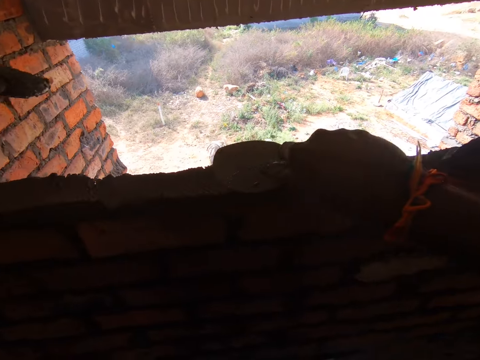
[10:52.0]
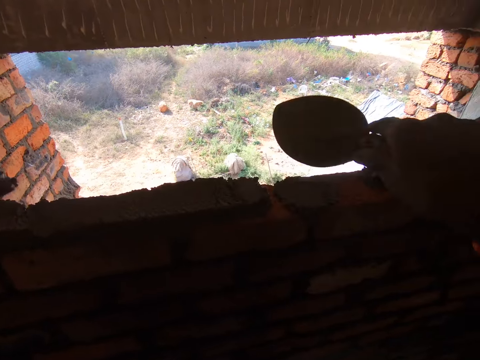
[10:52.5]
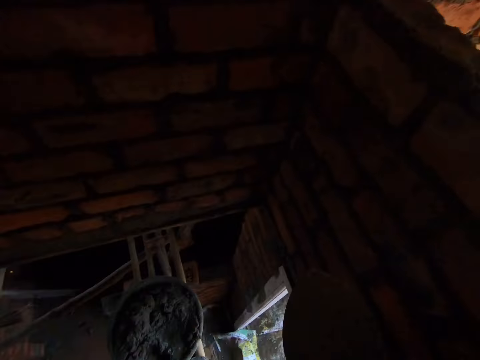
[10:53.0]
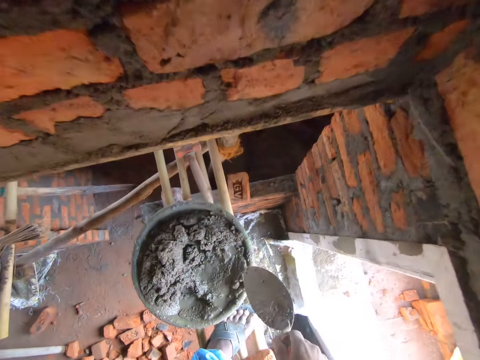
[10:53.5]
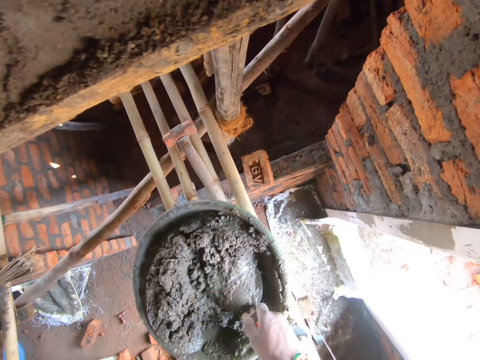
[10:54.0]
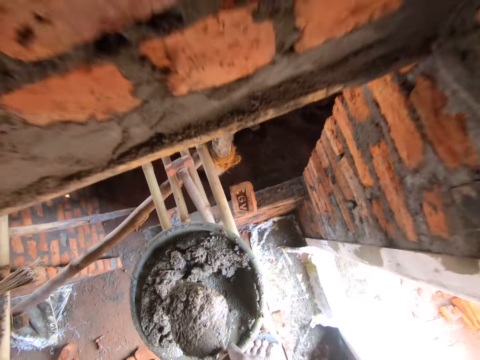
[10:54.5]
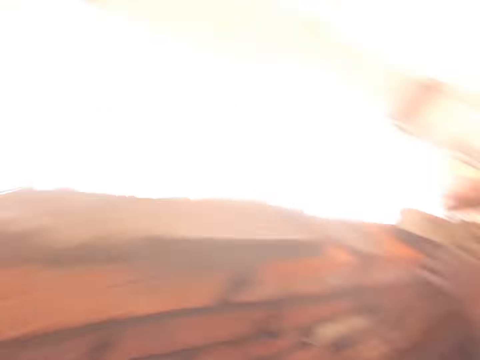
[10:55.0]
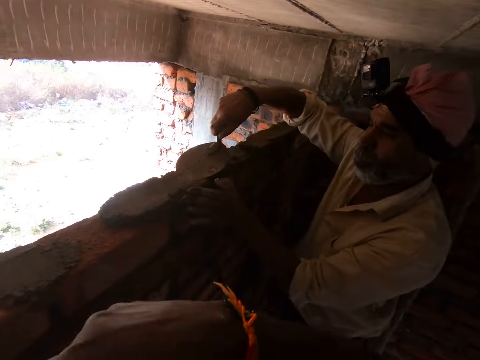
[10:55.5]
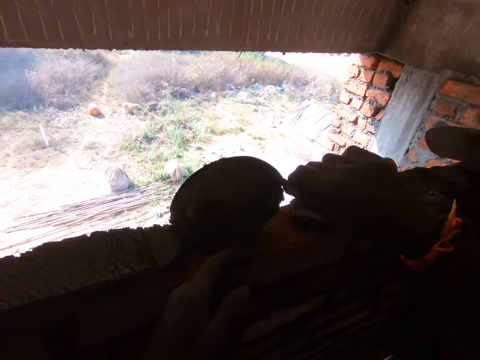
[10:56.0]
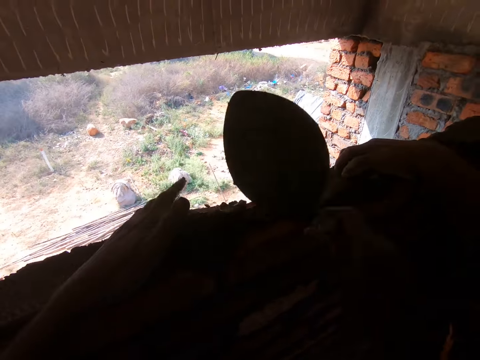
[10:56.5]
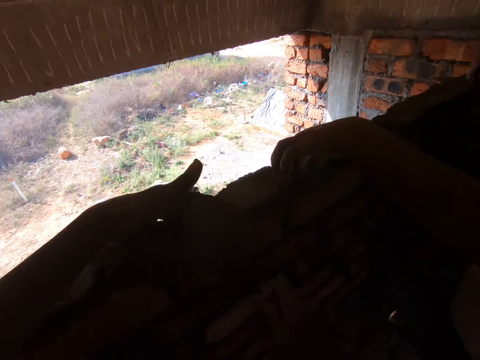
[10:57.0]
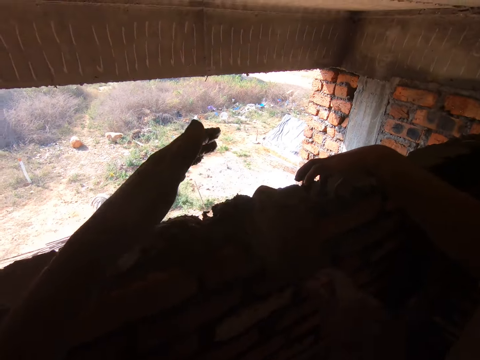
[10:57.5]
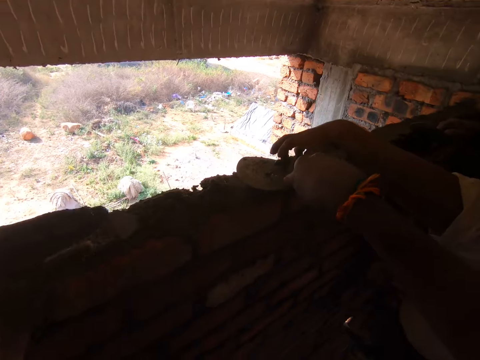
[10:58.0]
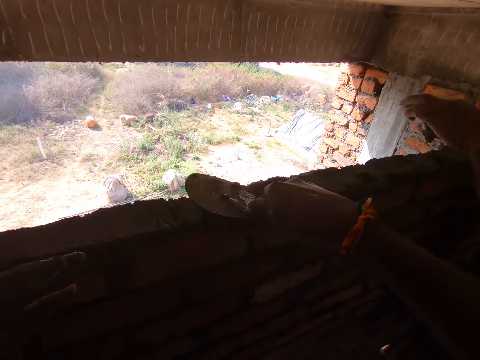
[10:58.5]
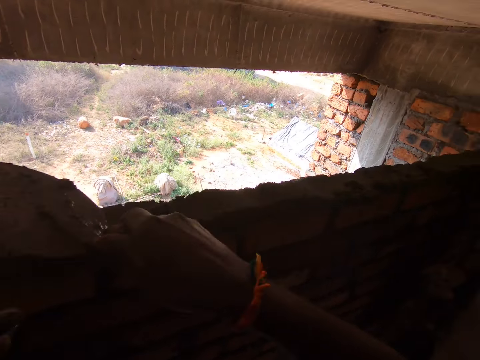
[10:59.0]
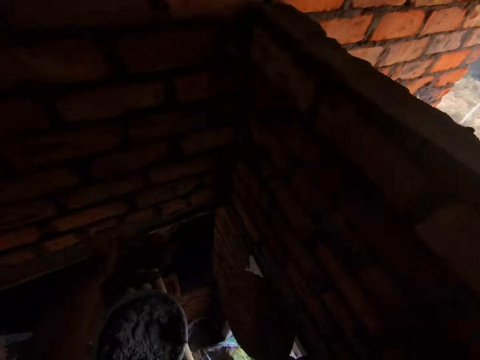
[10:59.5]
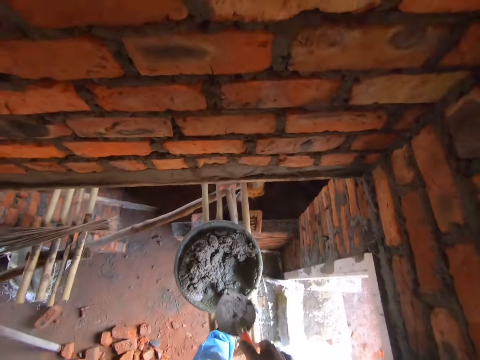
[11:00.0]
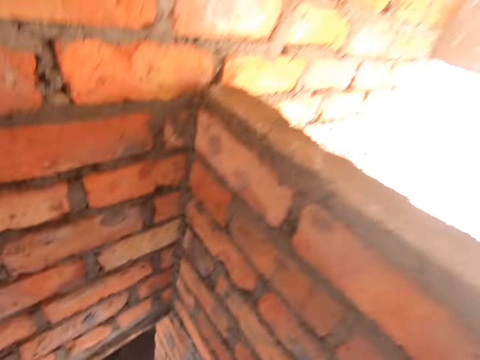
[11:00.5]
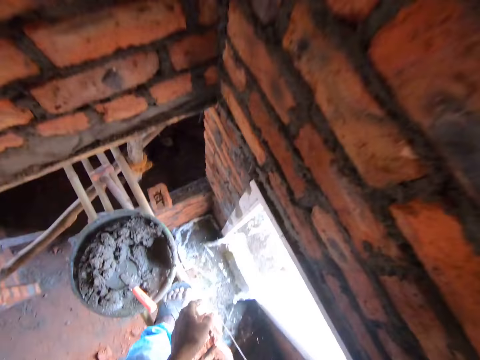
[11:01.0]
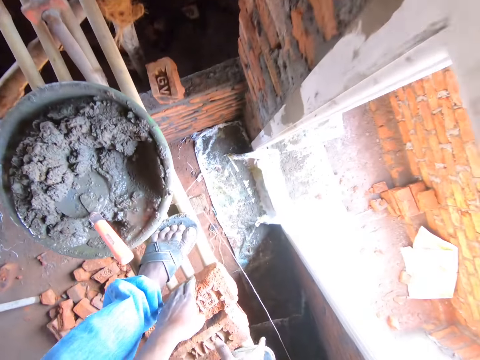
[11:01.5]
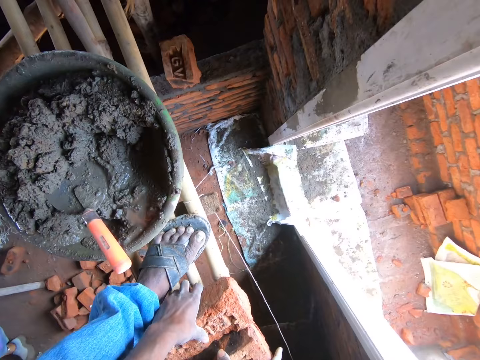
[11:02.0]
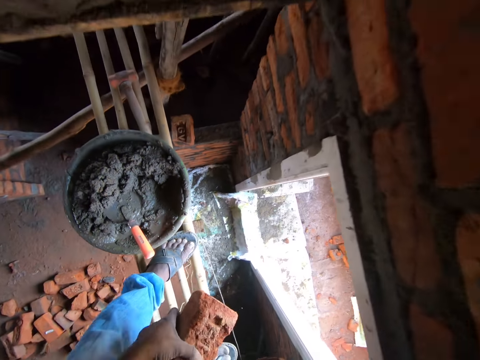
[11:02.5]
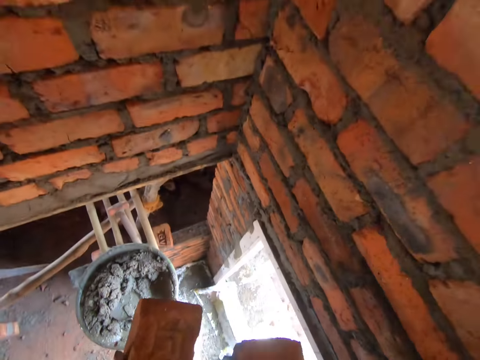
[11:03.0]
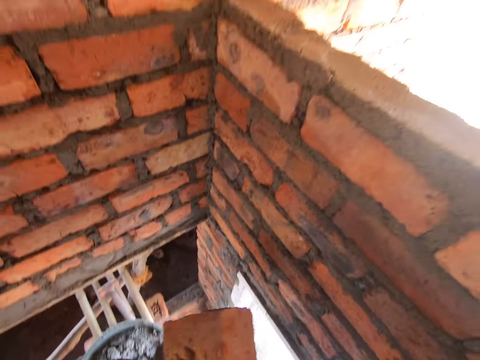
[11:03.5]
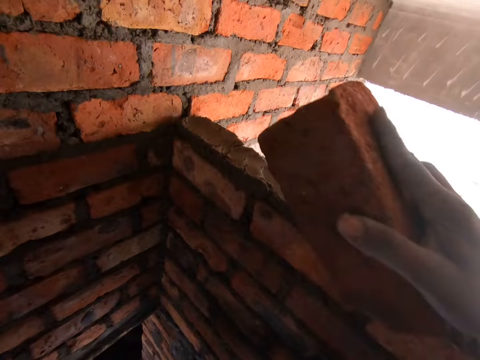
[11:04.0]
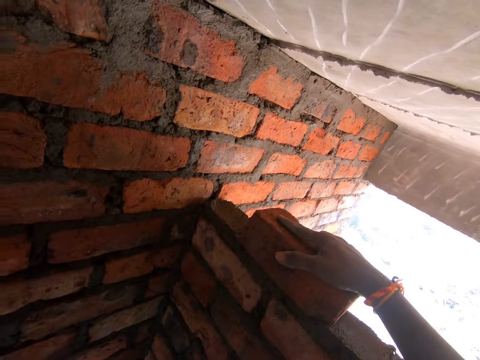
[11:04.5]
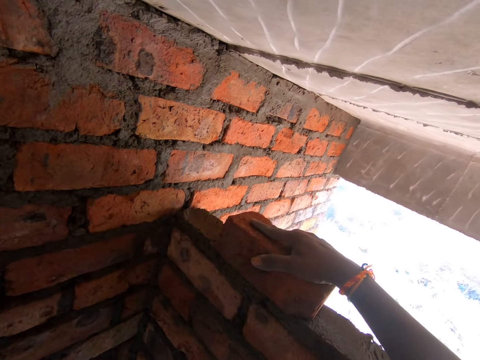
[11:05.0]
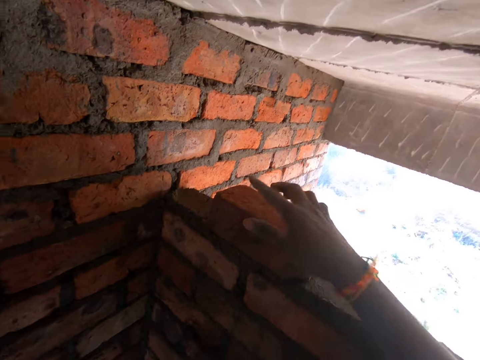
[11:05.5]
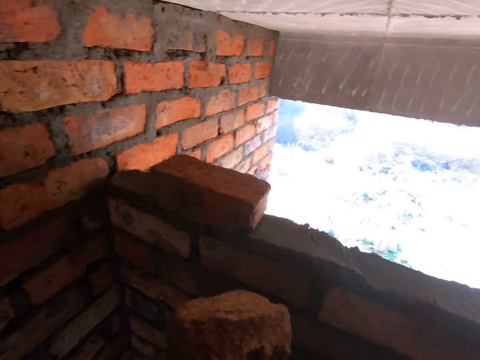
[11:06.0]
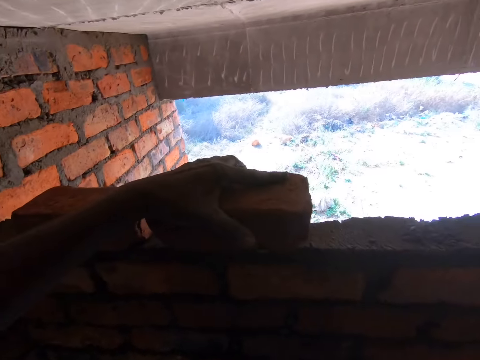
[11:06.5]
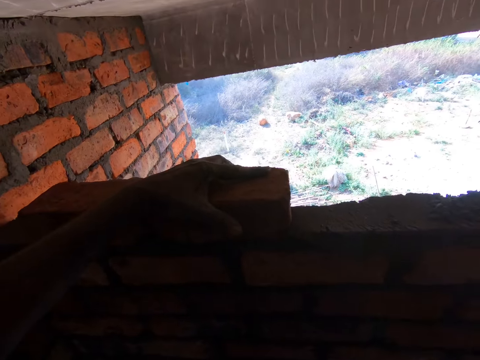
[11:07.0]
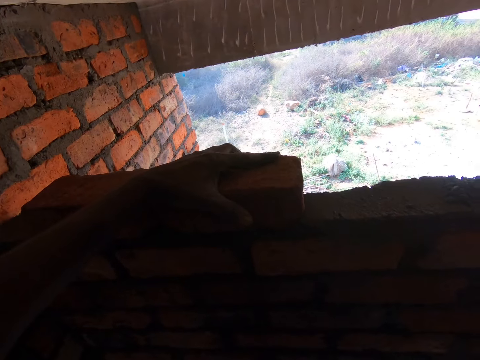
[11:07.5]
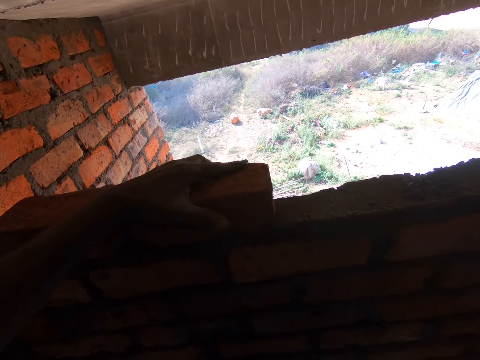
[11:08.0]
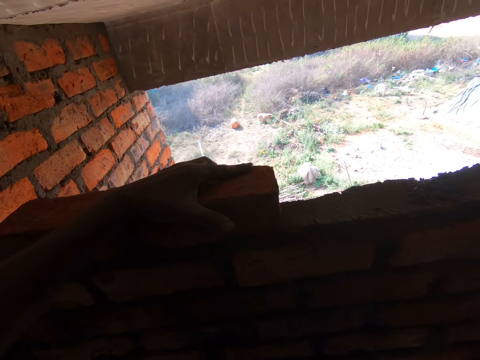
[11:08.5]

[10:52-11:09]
The camera wearer looks around. They scoop concrete with a trowel. A person smears concrete on the wall. The camera wearer puts down the concrete on a brick. They smear the concrete on the bricks and smoothen the concrete with the trowel. They put down the trowel. They pick bricks with hands. They place a brick on the concrete. They put down another brick.

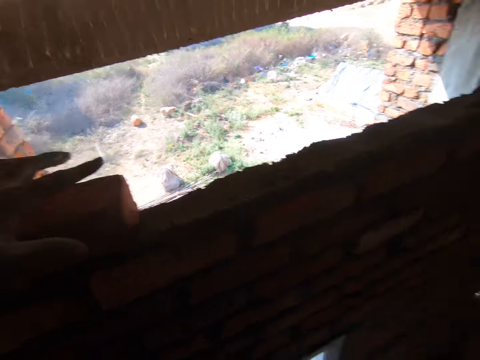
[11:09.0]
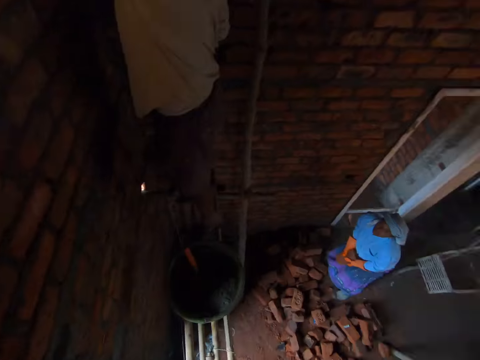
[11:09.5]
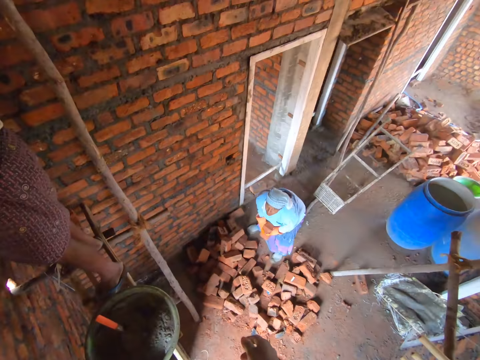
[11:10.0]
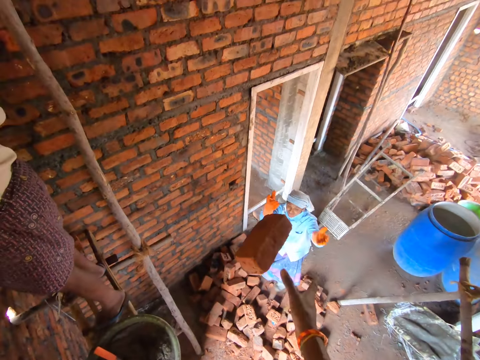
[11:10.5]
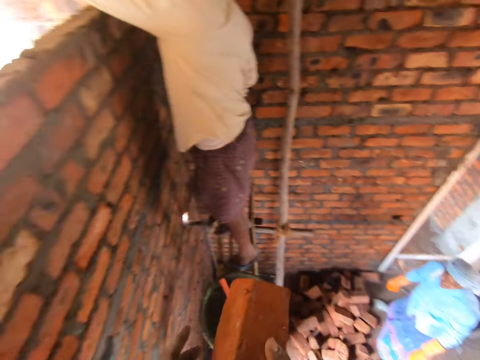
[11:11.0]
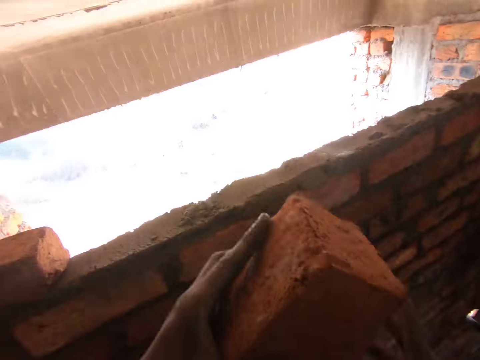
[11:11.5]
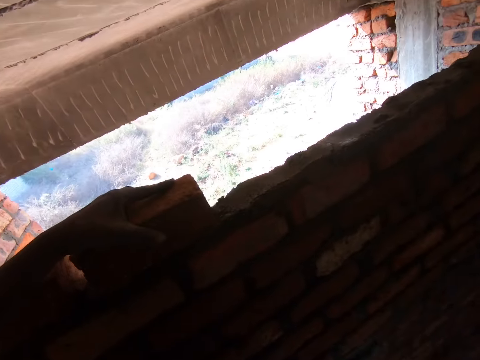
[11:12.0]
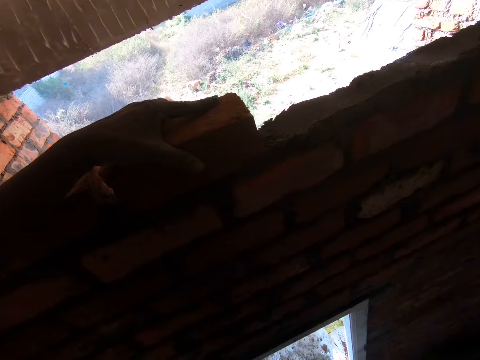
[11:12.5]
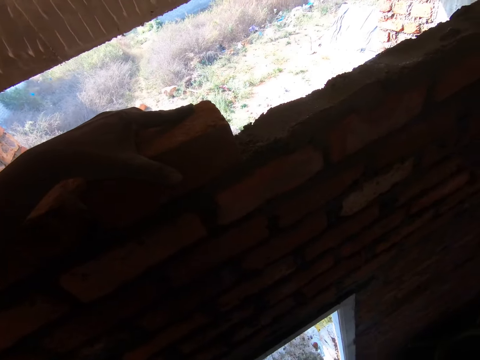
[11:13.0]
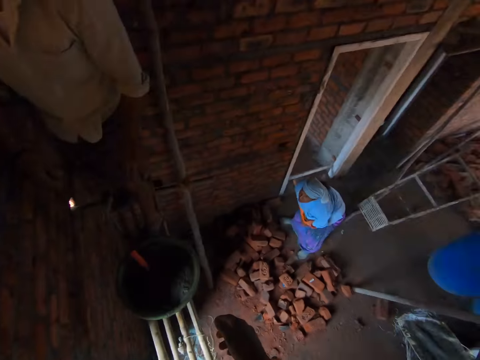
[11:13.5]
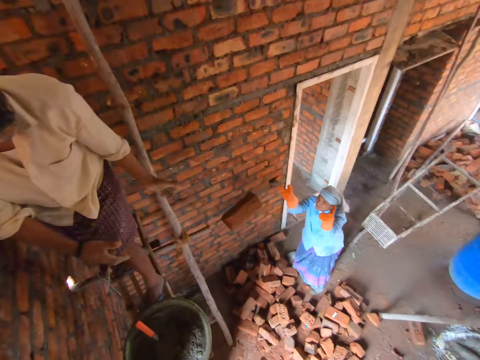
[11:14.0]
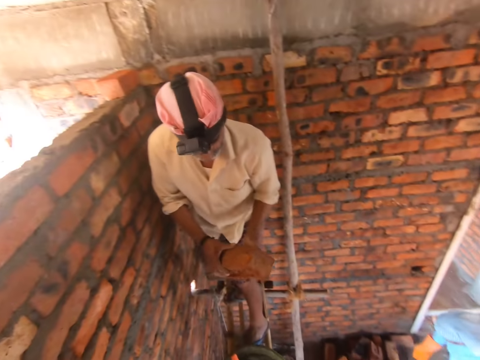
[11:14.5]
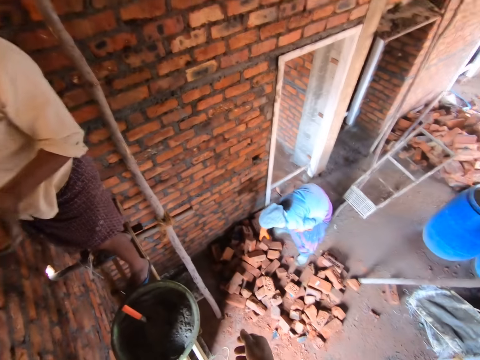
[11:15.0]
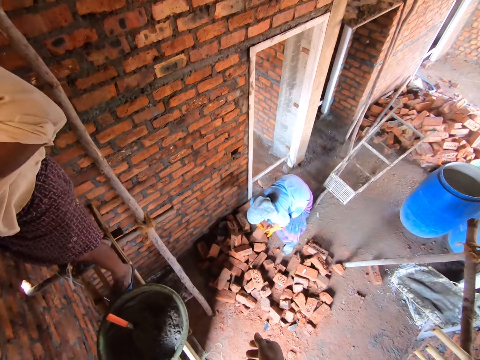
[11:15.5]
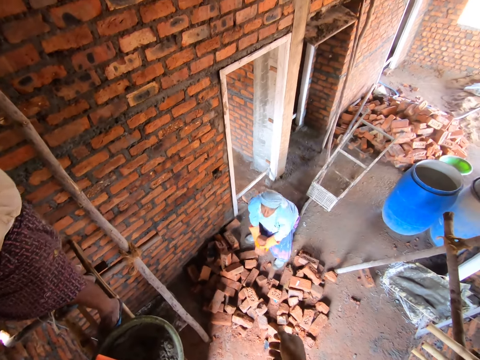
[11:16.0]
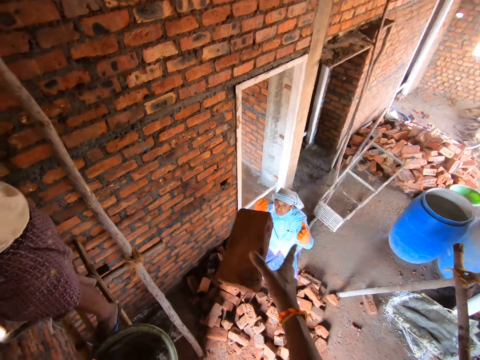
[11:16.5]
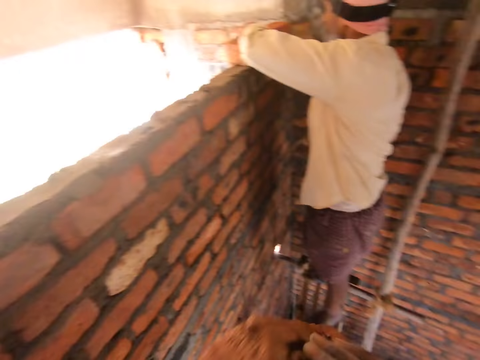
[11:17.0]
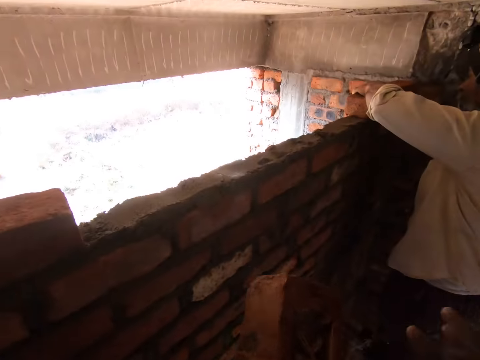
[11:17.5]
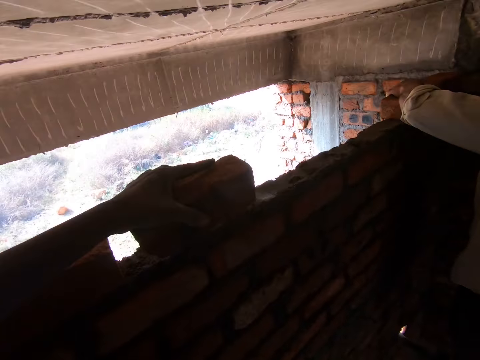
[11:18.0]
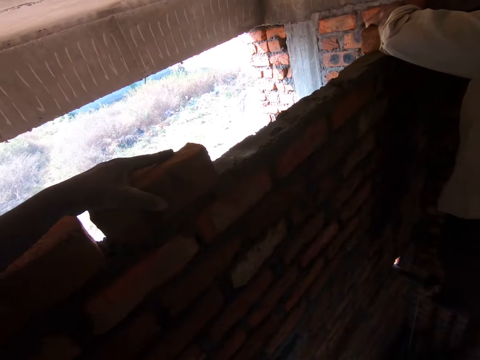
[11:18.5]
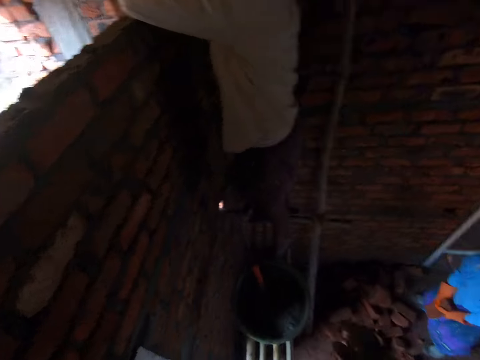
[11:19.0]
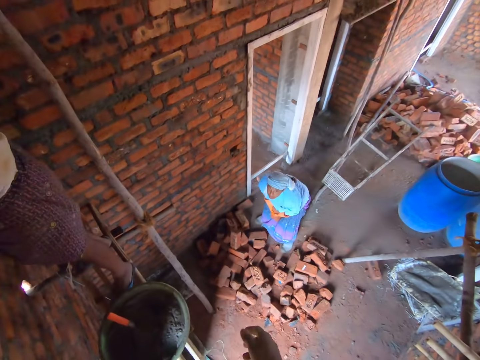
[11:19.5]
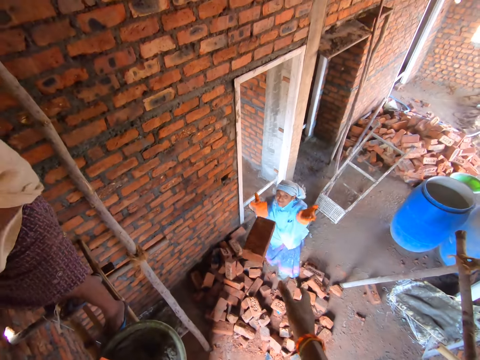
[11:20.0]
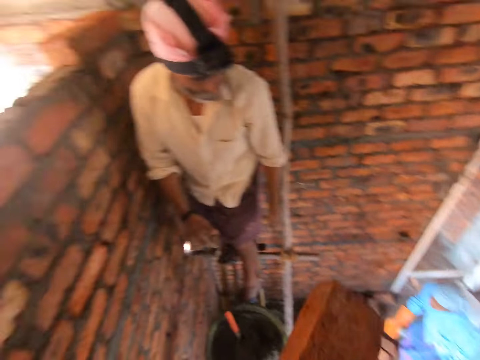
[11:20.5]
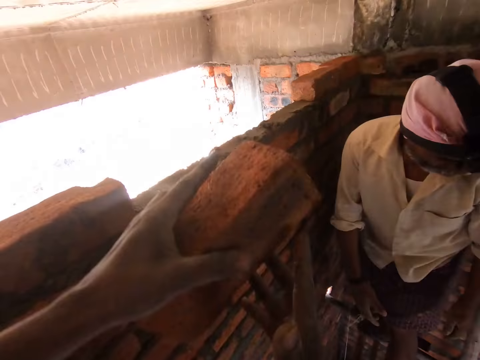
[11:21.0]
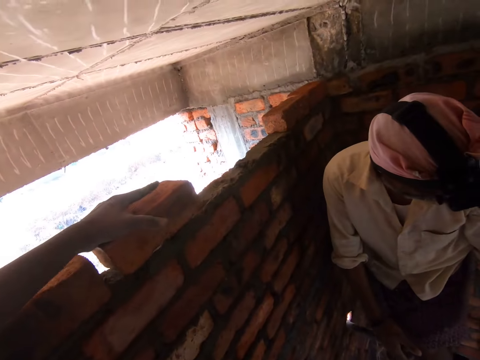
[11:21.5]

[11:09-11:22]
The camera wearer looks around. A woman throws a brick. The camera wearer holds a brick. They place the brick on the concrete. The woman throws a brick. A man holds a brick. The camera wearer looks around. The woman throws a brick. The camera wearer holds a brick by the left hand. They place the brick on the concrete. The woman throws a brick. The camera wearer holds a brick. They place the brick on the concrete.
